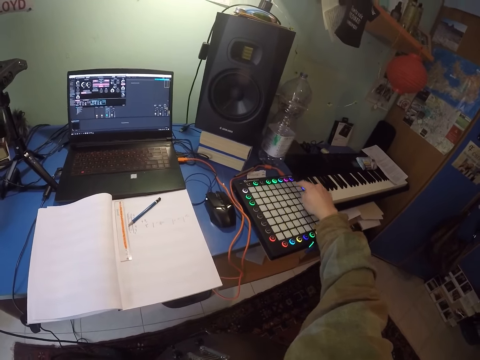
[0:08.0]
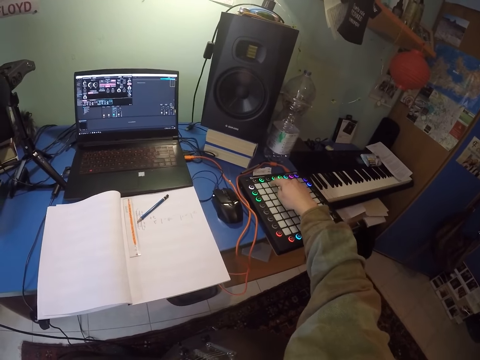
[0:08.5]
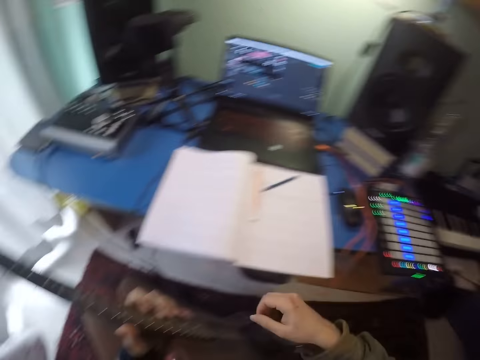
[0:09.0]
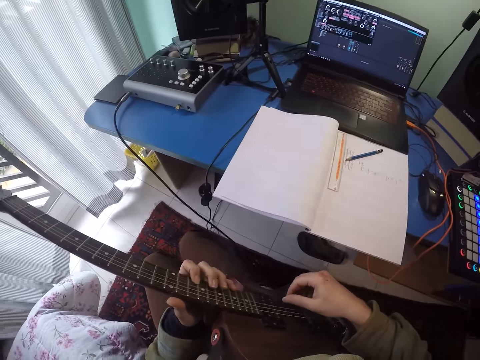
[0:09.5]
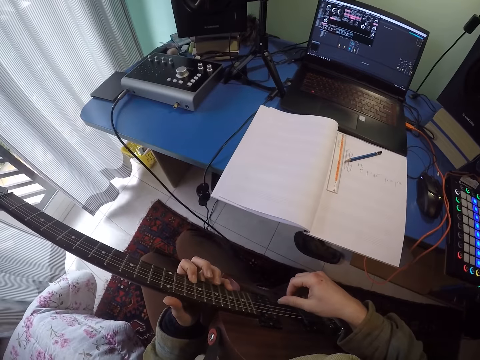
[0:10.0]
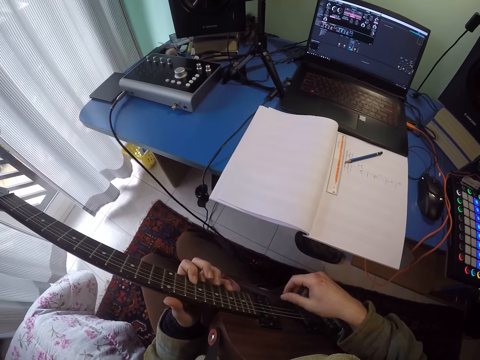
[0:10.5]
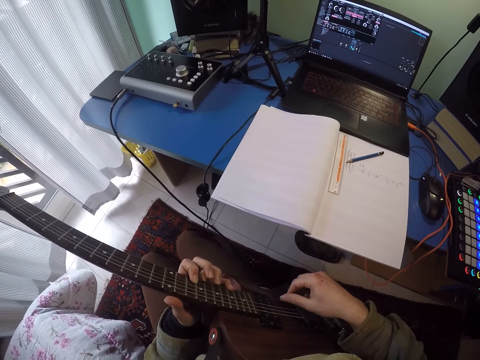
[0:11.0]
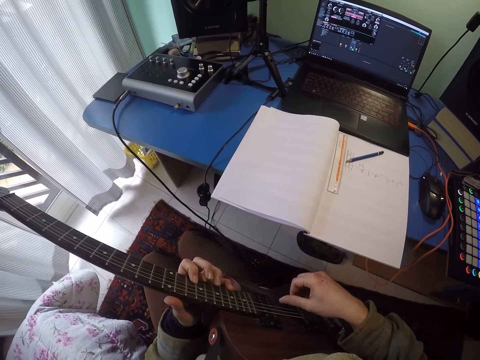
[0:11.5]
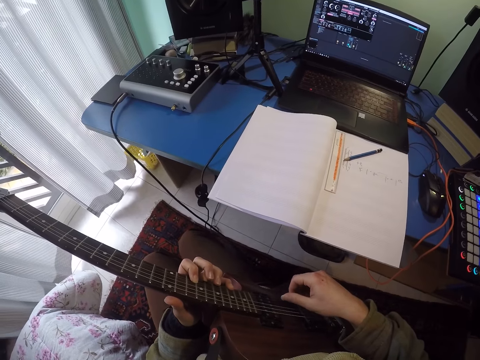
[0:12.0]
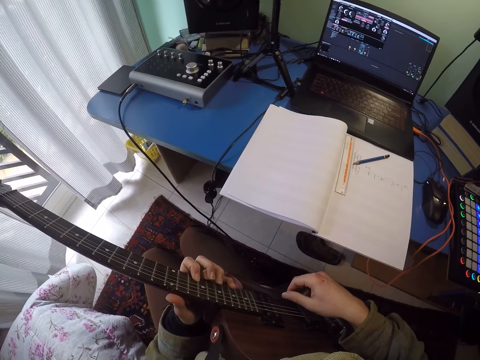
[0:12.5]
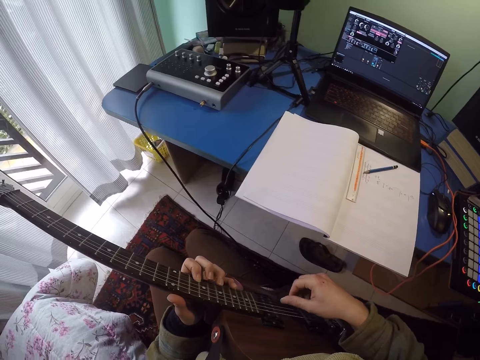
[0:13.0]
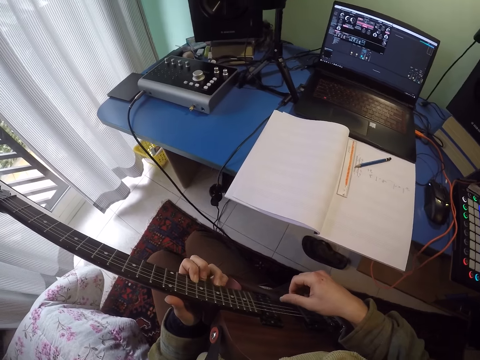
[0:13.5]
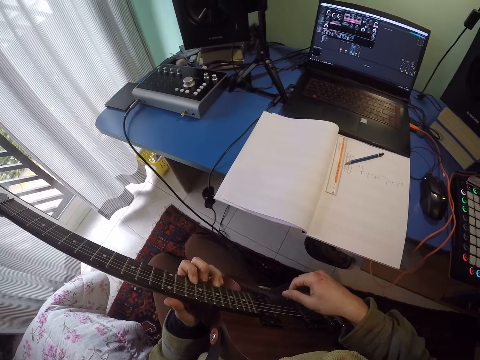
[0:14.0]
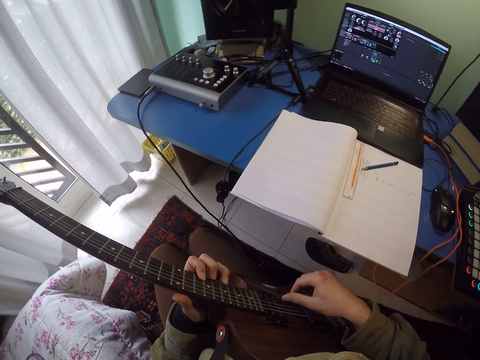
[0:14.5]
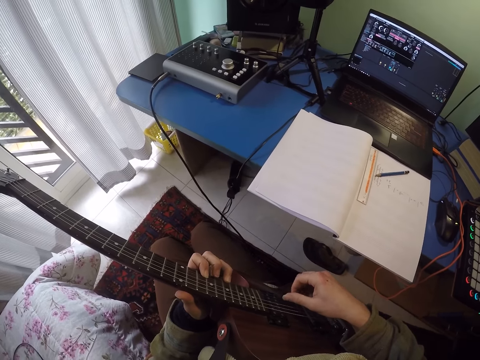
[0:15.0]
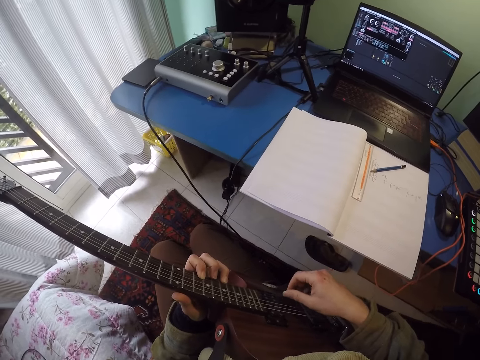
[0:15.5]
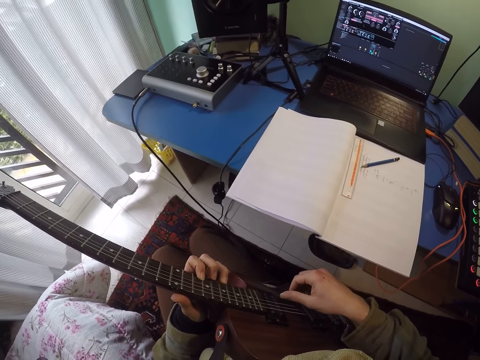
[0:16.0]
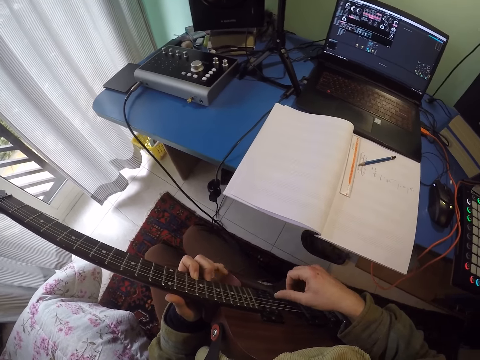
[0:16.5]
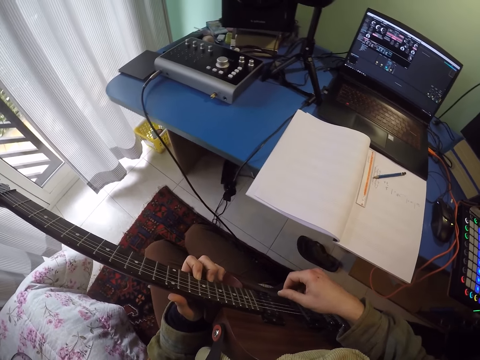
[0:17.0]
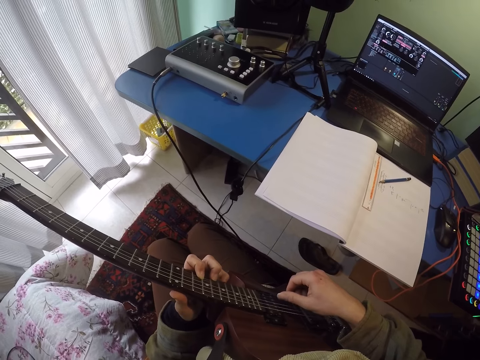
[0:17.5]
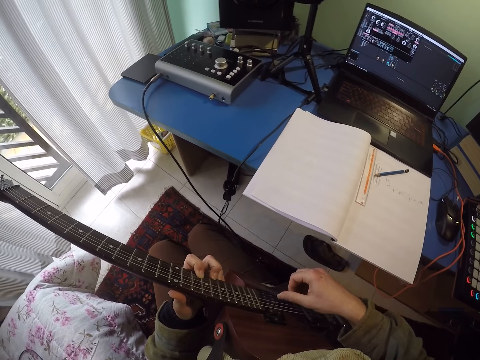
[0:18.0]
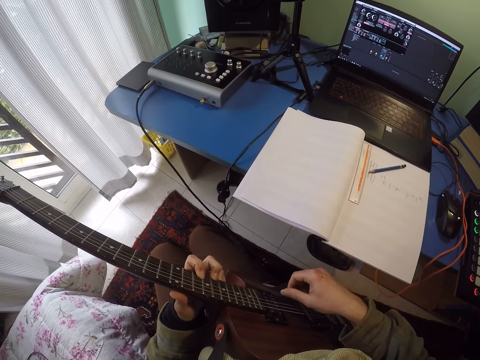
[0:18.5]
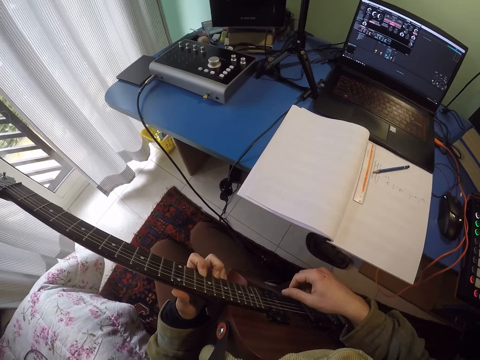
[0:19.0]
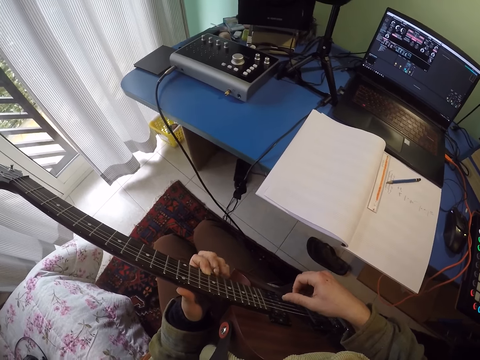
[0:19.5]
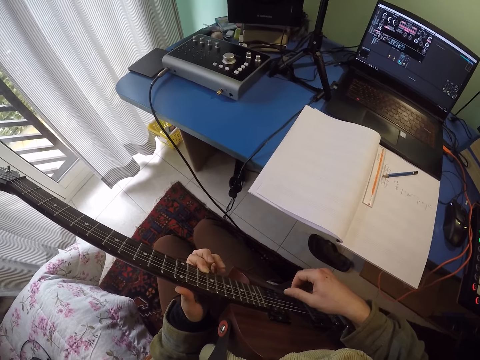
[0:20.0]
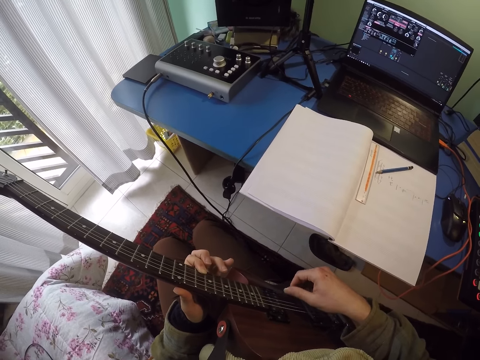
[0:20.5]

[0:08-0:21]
The camera wearer looks around a room. They play a guitar.

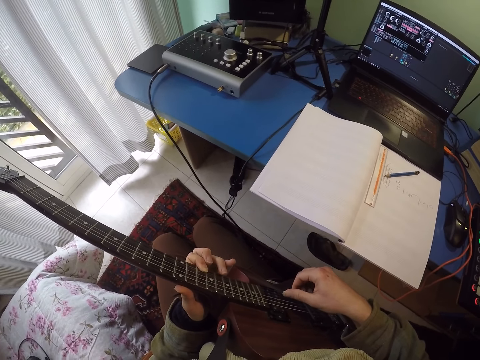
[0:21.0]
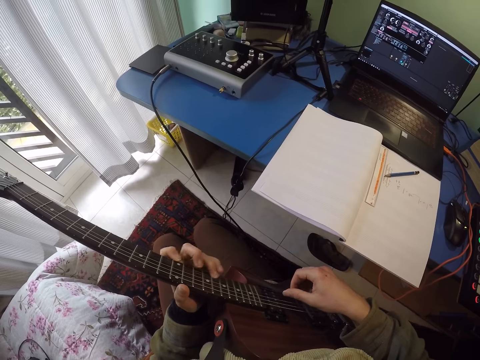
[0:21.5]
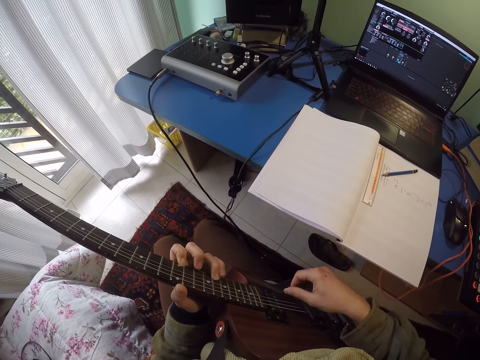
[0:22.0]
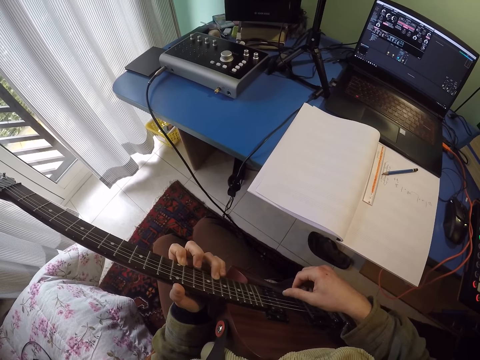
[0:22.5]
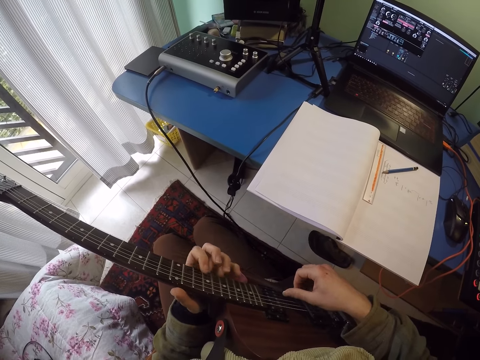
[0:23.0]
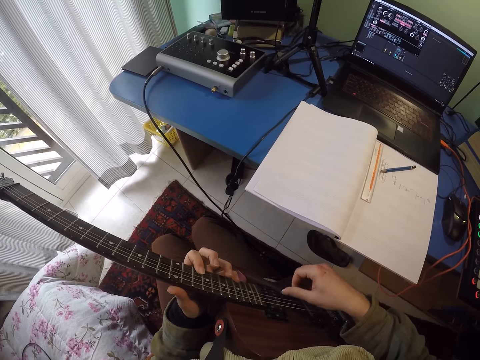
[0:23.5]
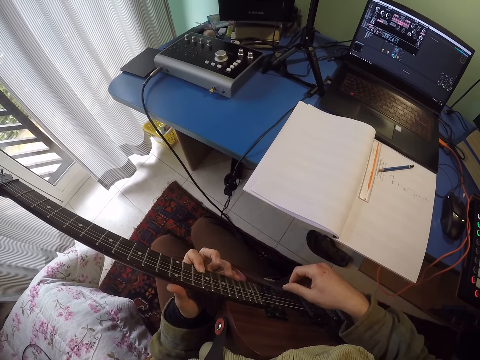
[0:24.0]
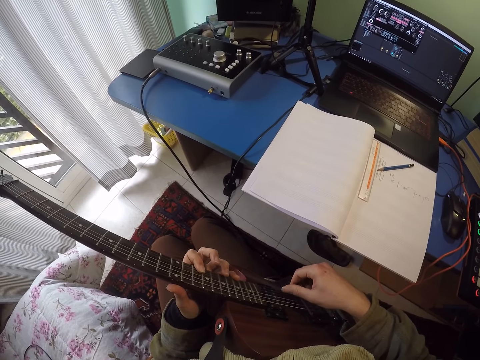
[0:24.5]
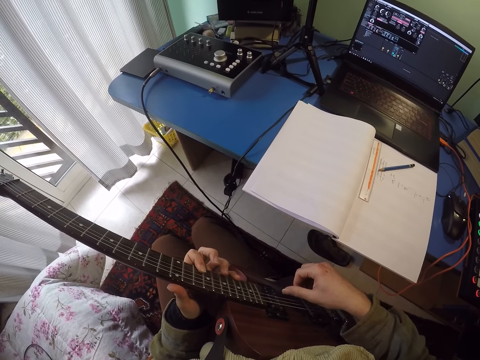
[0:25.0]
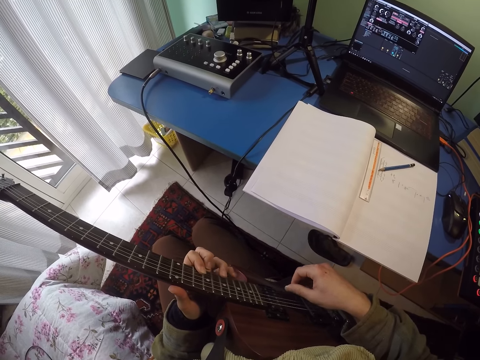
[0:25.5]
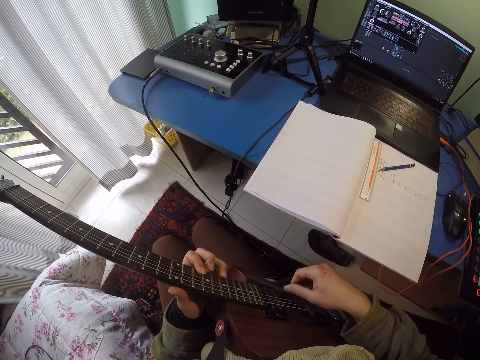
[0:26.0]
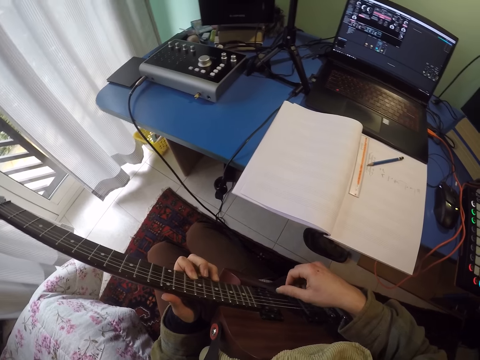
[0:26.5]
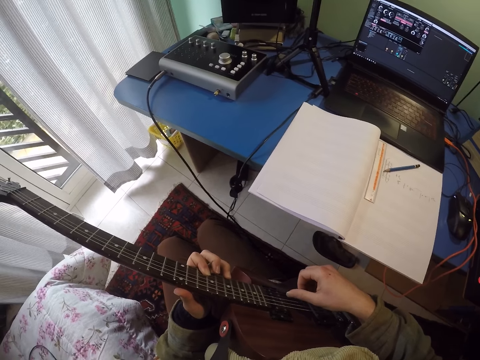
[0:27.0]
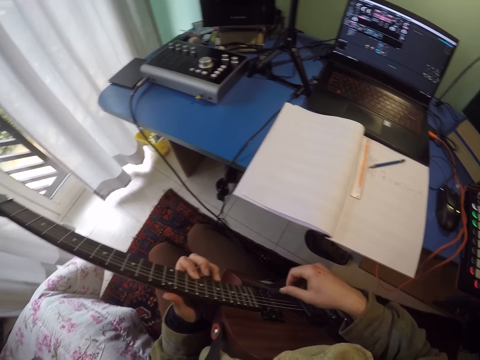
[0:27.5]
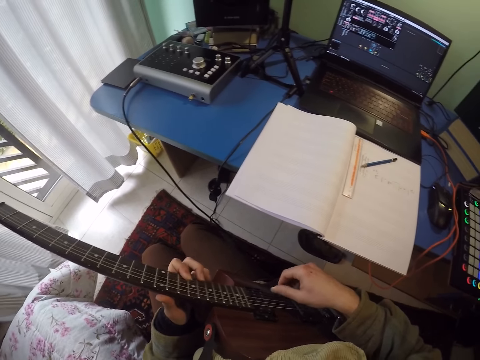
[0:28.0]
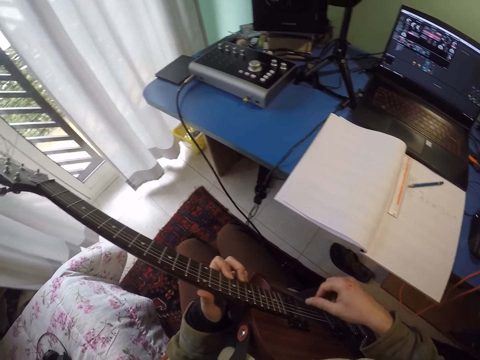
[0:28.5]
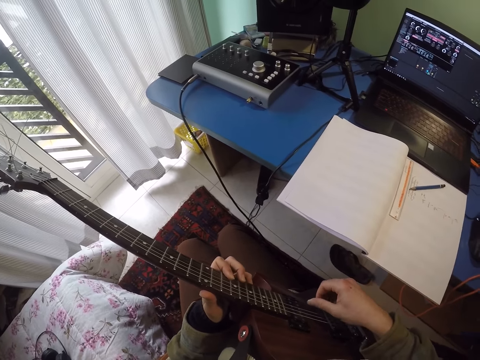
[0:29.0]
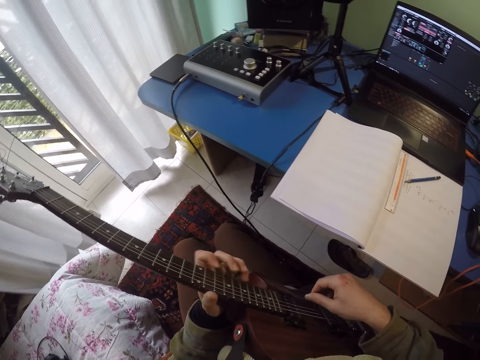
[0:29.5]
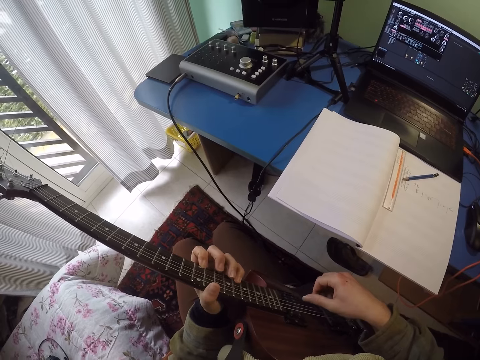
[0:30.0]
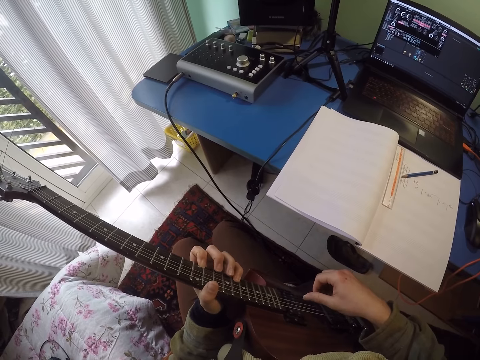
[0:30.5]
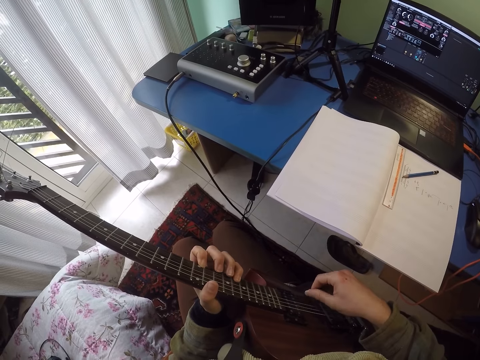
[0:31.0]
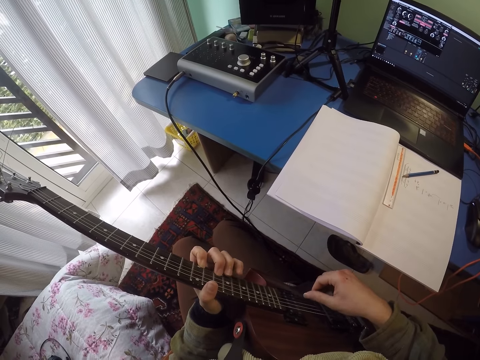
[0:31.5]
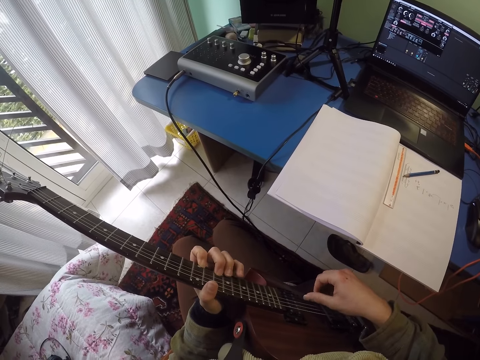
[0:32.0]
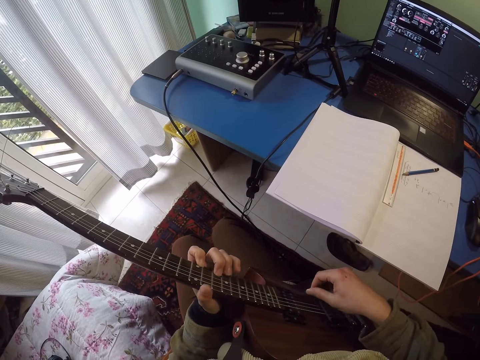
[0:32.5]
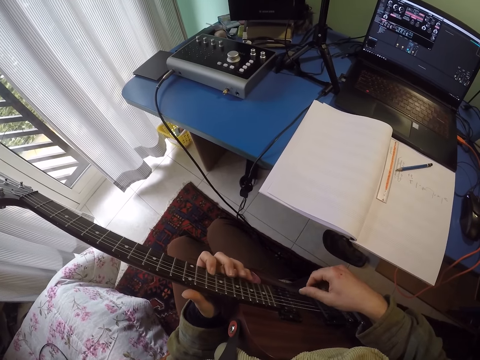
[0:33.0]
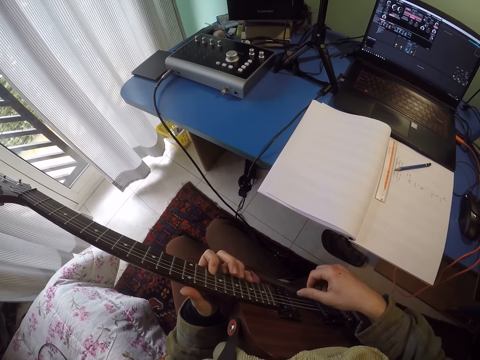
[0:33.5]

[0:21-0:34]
The camera wearer looks around a room. They play a guitar.
